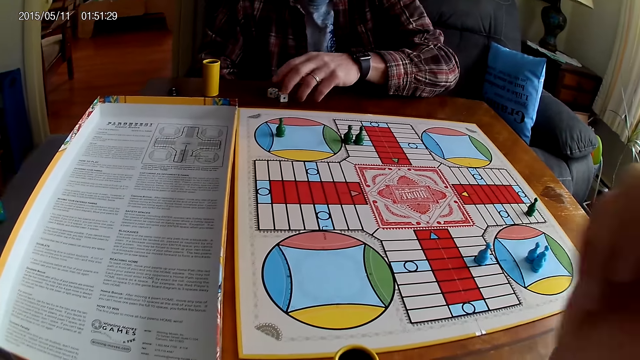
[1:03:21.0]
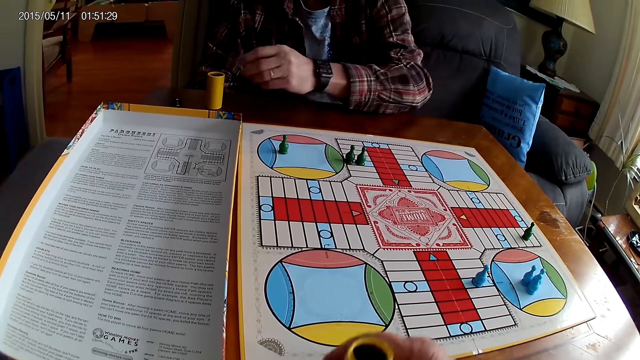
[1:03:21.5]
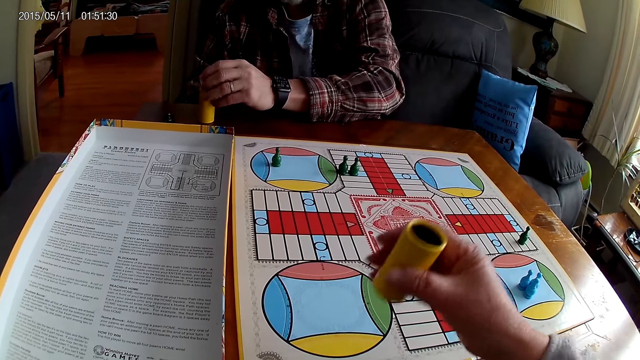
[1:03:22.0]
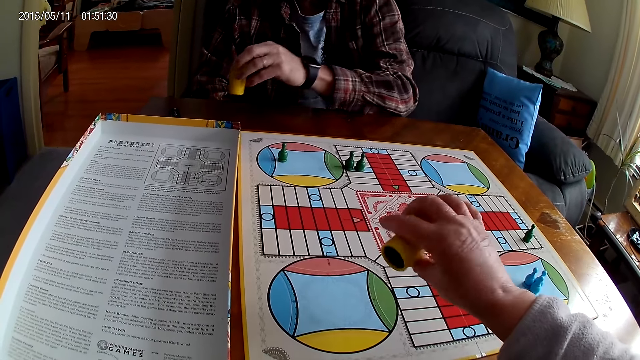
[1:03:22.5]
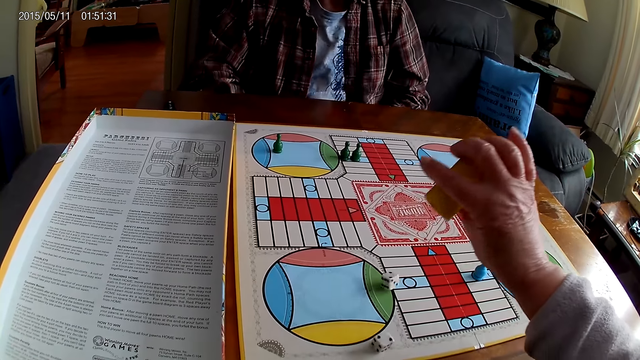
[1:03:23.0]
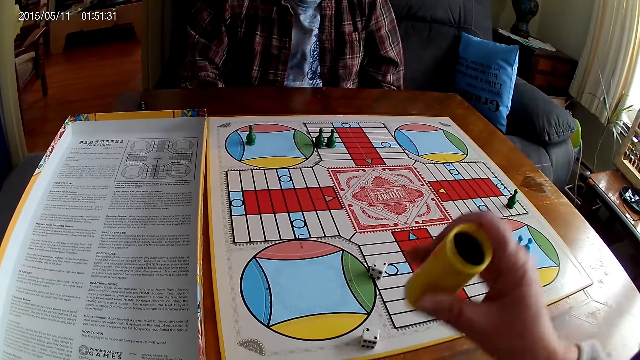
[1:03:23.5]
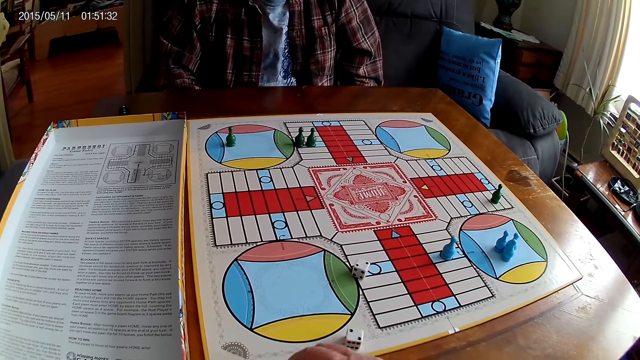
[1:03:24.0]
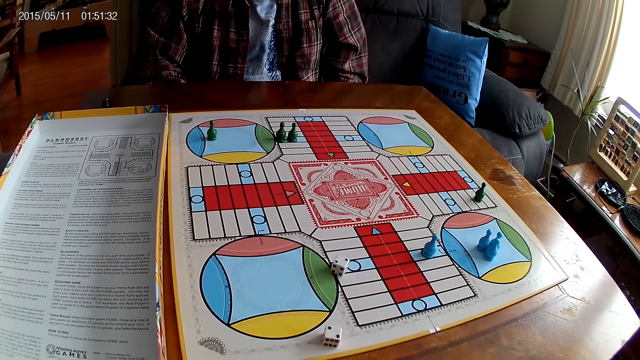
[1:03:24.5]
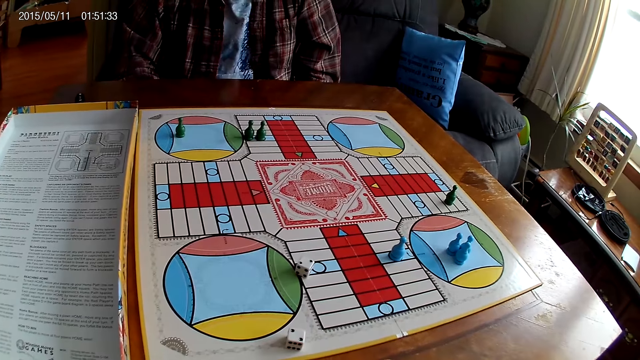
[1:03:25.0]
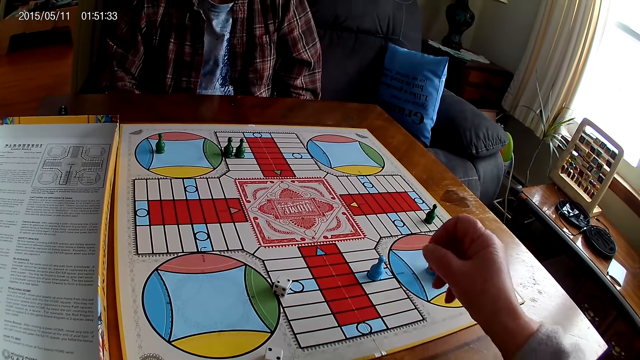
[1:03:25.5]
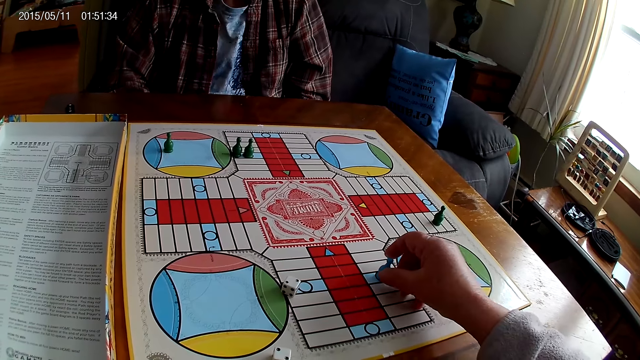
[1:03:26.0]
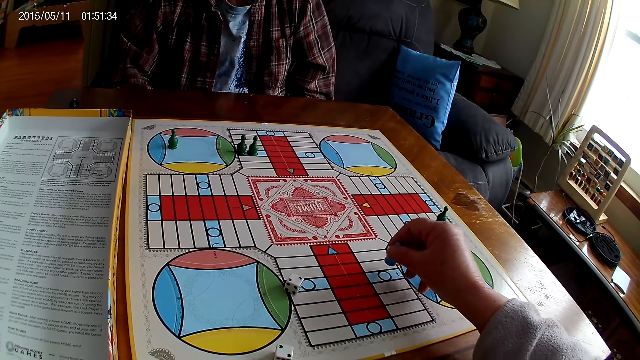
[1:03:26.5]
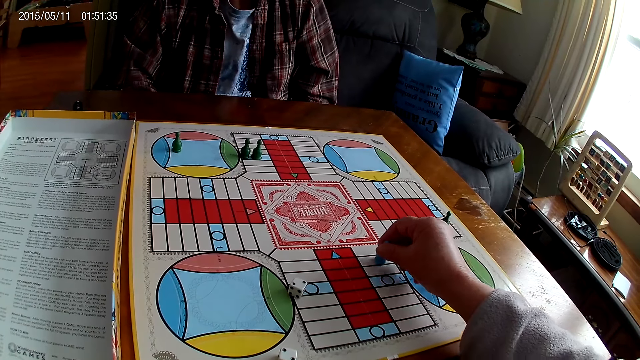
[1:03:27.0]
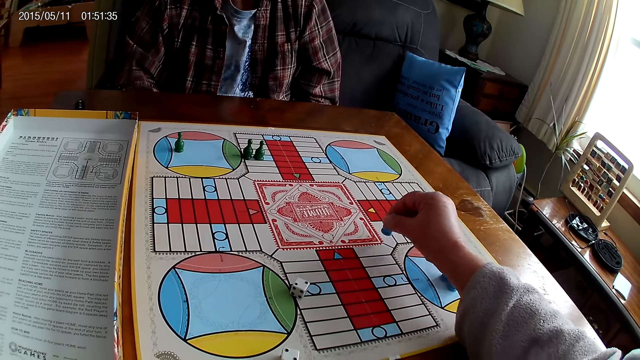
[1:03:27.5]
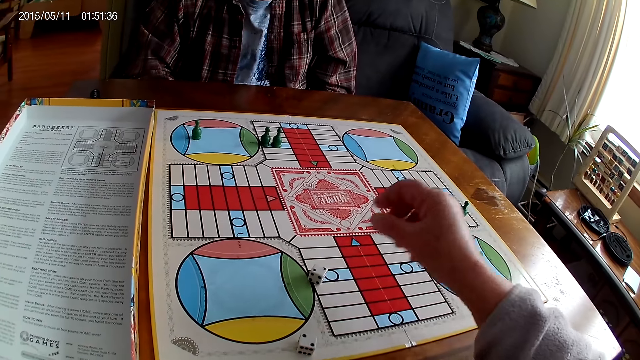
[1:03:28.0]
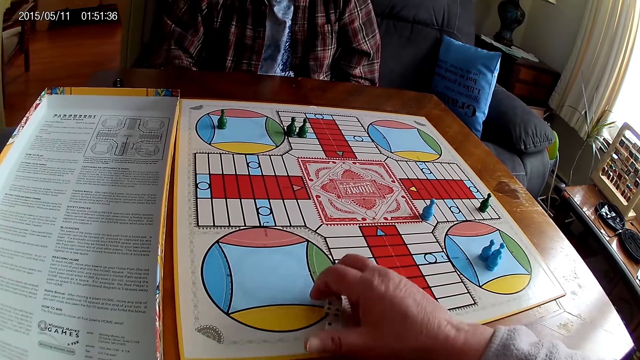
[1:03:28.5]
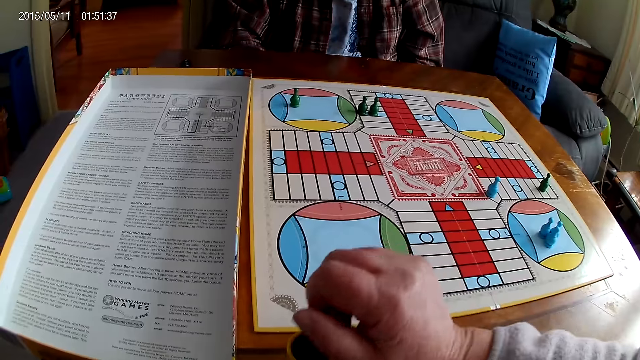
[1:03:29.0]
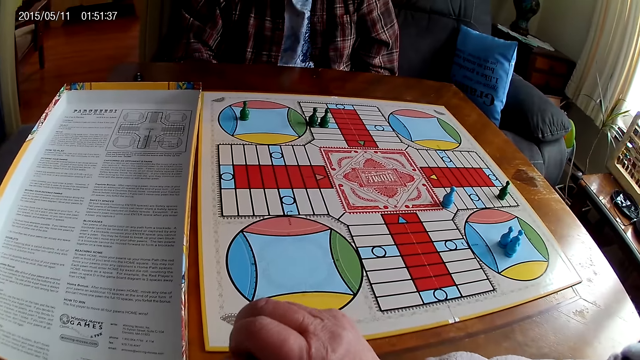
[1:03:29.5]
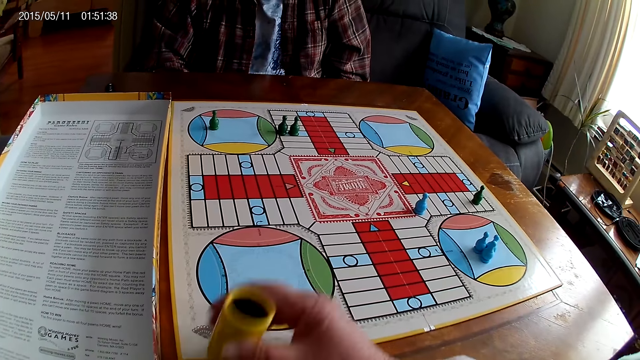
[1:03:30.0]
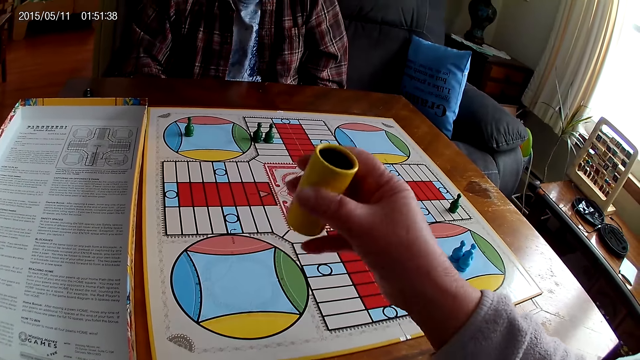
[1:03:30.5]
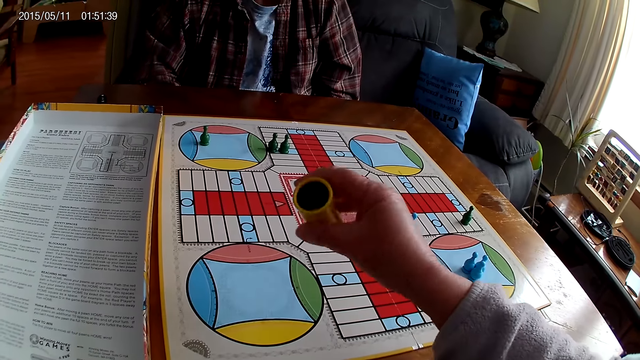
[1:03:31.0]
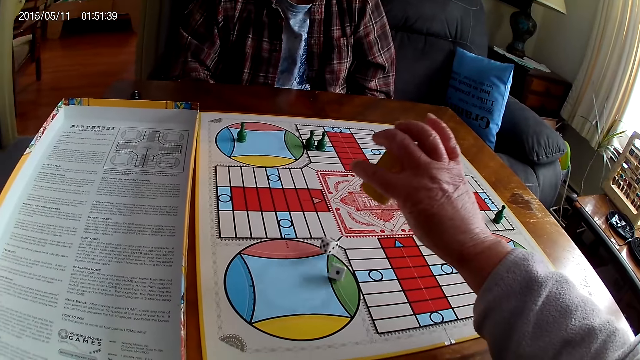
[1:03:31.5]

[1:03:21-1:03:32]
The man places the Ludo pawn on the board, picks the dice from the table with left hand, and takes the container from the table with right hand. The camera wearer picks the dice shaker and shakes the dice shaker. The man puts the dice into the dice shaker. The camera wearer drops the dice from the container on the Ludo board. They place the dice shaker on the table. They stare at the board. They count steps on the Ludo board with a chess. They pick a Ludo pawn, move the Ludo pawn, and put the Ludo pawn on the board. They take the dice from the Ludo board with right hand, put the dice into the dice shaker, and shake the dice shaker. They drop the dice from the container on the Ludo board.

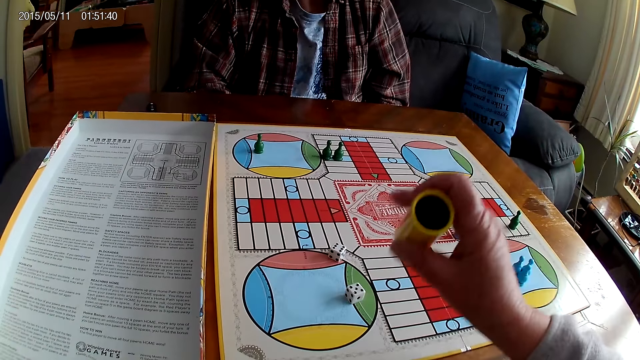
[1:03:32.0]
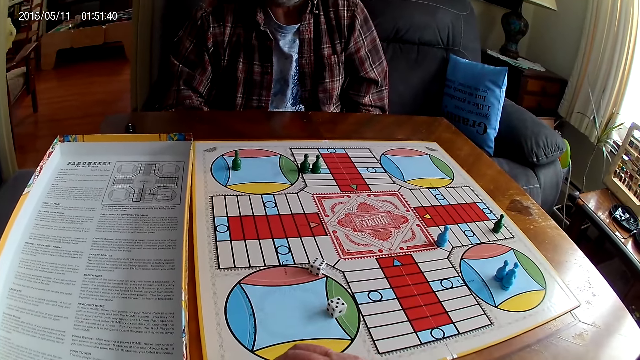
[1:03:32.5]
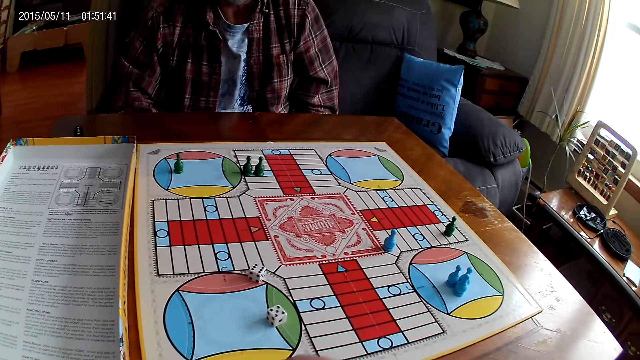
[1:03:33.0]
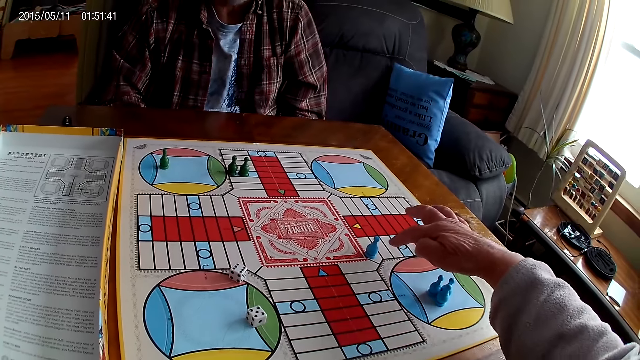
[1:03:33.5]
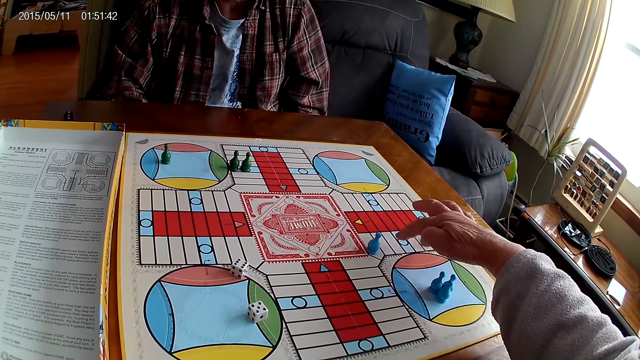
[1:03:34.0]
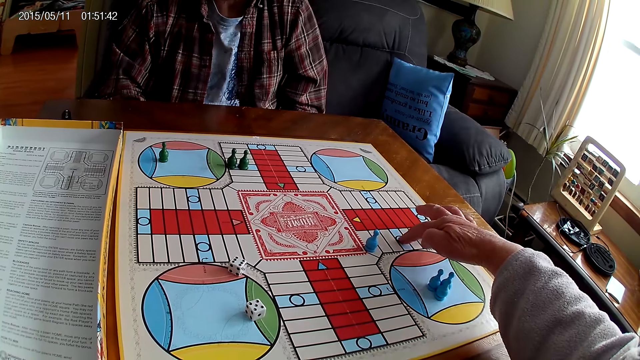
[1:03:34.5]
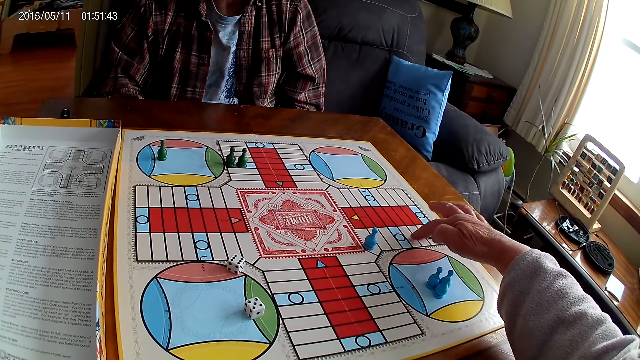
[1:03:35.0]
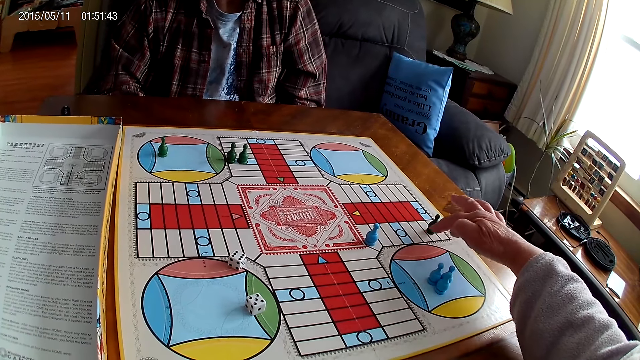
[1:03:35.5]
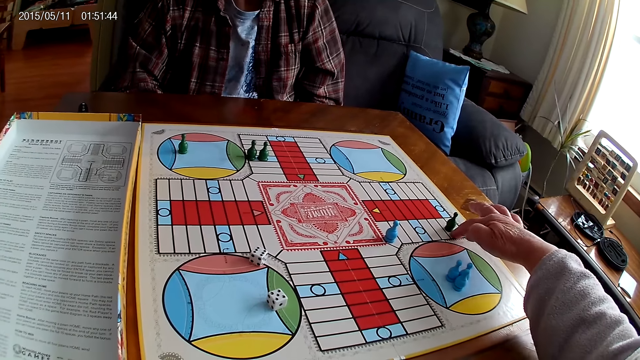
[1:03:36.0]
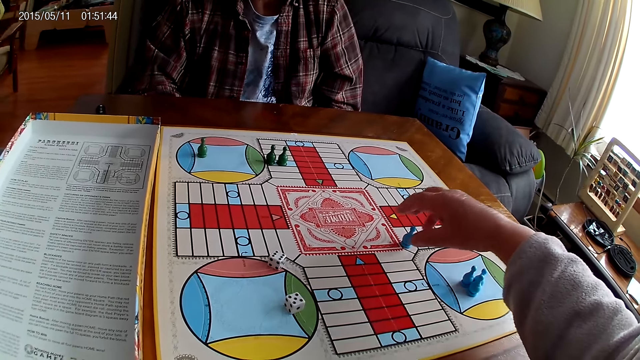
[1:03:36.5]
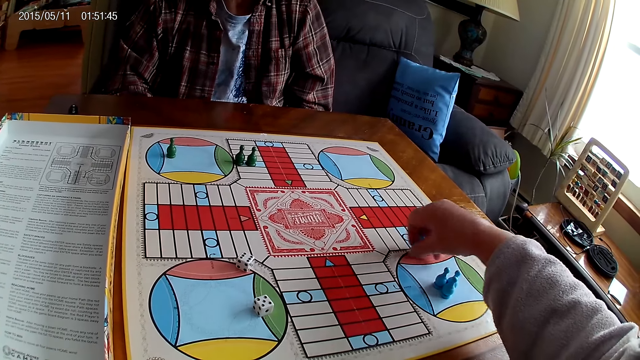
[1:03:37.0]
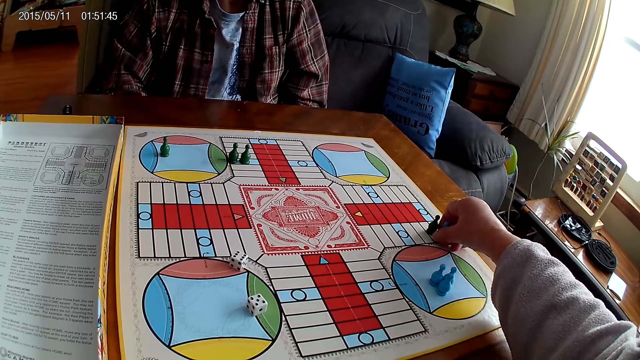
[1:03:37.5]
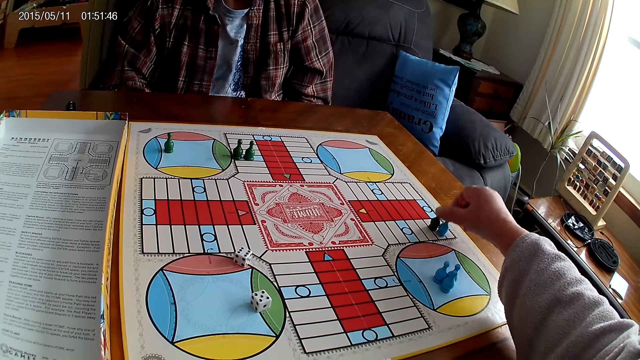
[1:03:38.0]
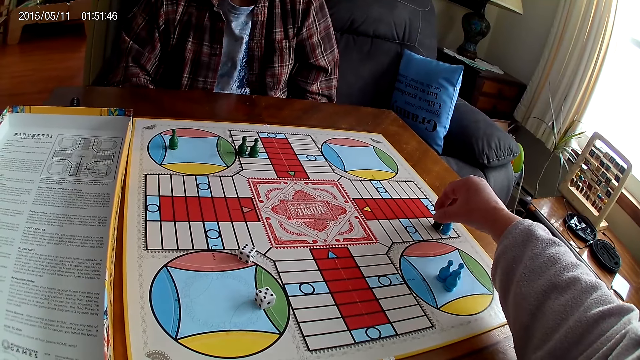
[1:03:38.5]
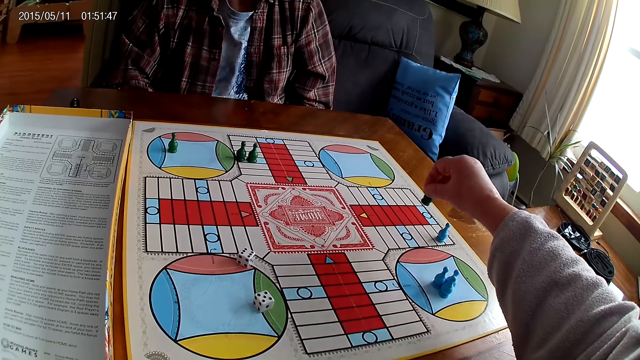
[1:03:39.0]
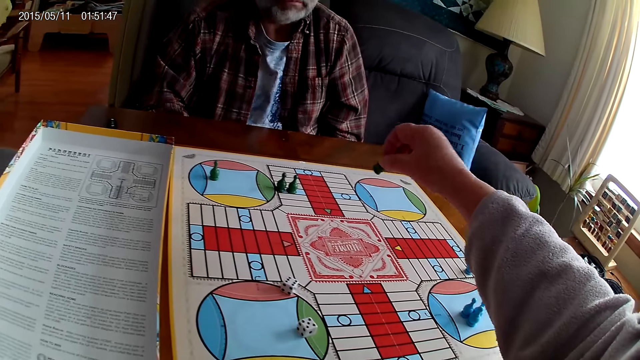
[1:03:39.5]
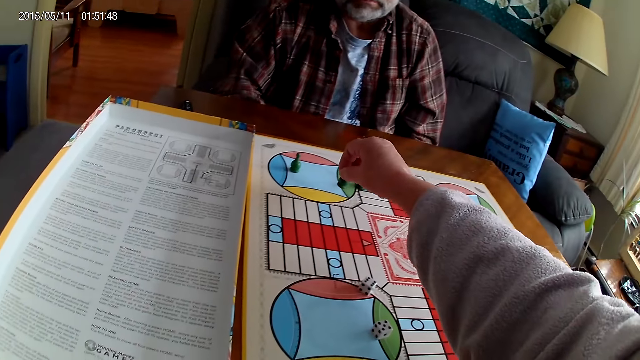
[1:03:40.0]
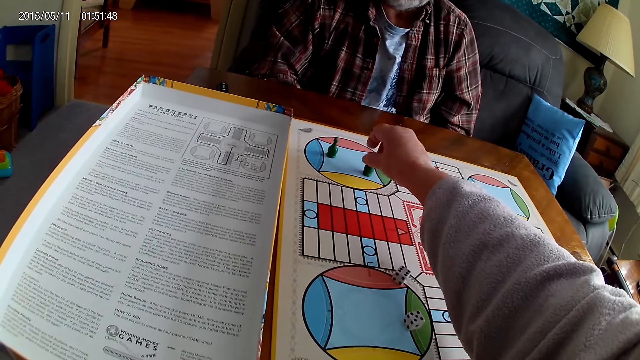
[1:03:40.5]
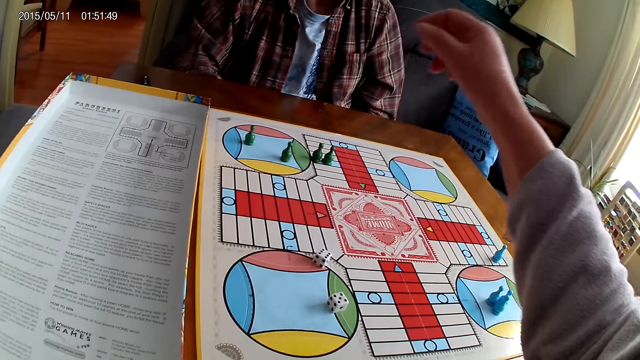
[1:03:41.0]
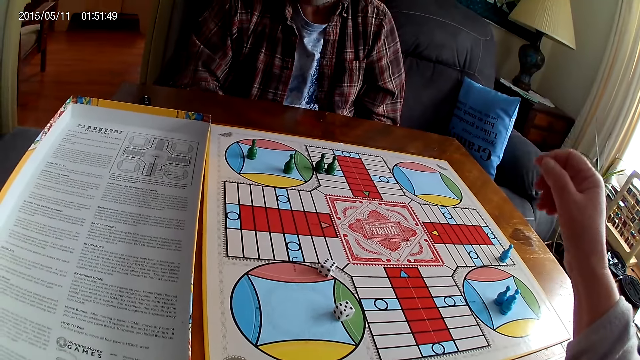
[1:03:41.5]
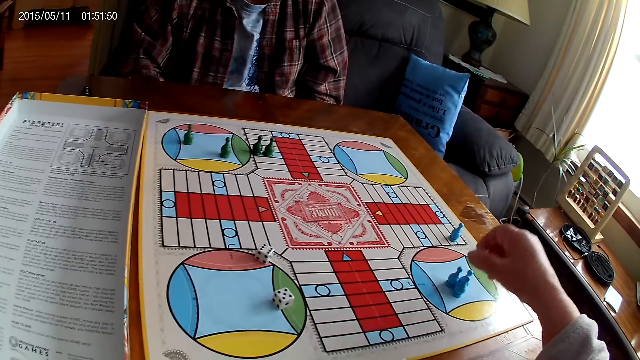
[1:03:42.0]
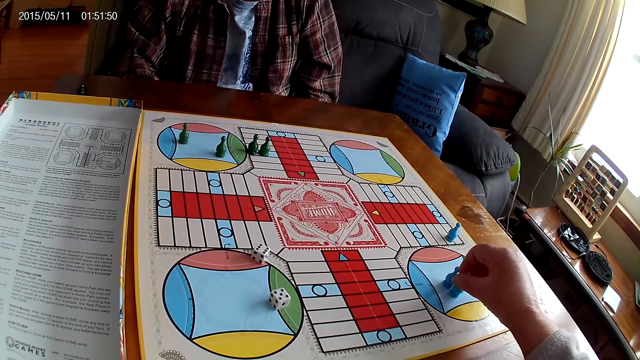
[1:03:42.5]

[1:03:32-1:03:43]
The camera wearer places the dice shaker on the table. They count steps on the Ludo board with right hand. They move the chess on the board. They pick a Ludo pawn and place the Ludo pawn on the board. They pick a chess or Ludo pawn from the Ludo board. They place the Ludo pawn on the board. They move the chess on the board.
